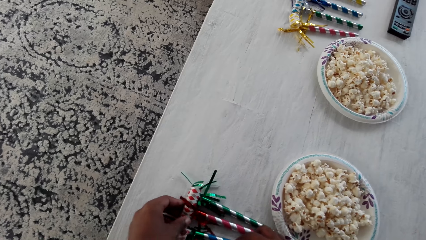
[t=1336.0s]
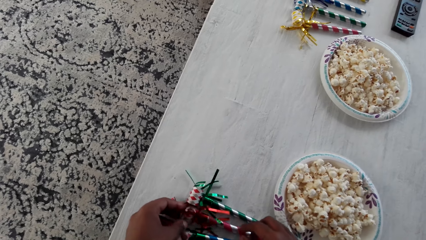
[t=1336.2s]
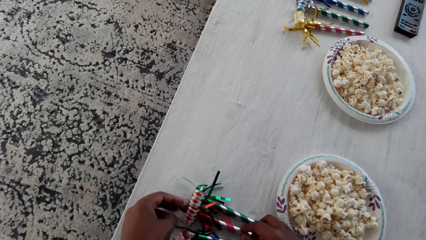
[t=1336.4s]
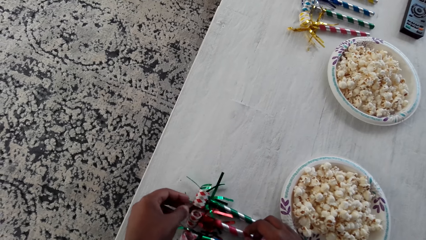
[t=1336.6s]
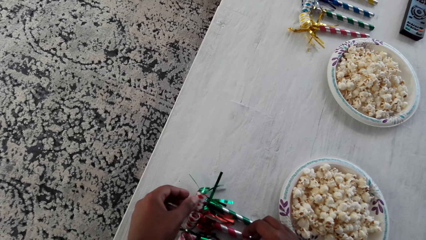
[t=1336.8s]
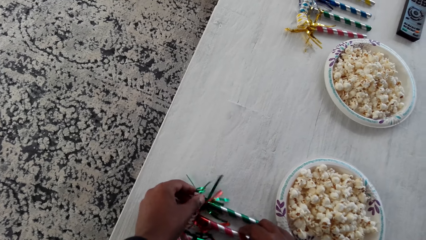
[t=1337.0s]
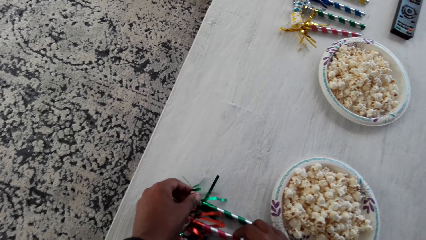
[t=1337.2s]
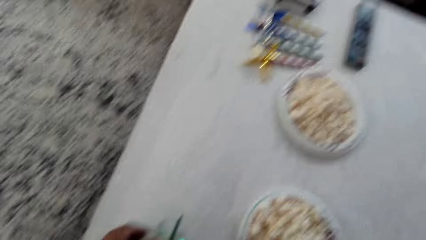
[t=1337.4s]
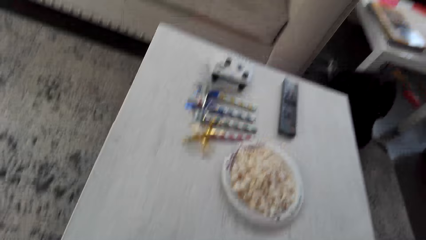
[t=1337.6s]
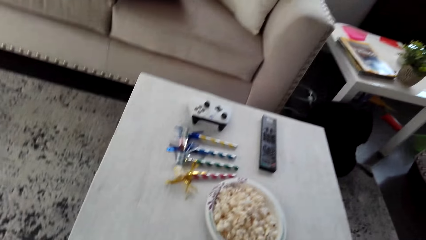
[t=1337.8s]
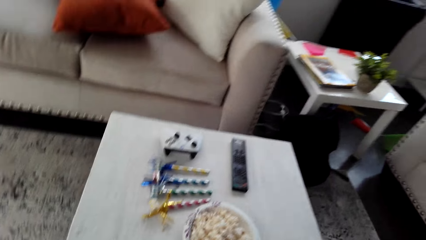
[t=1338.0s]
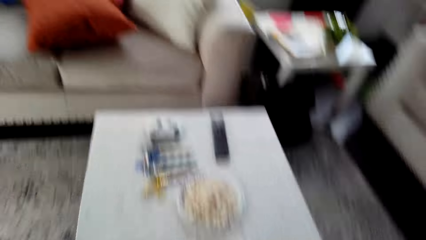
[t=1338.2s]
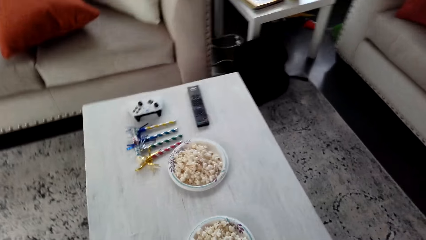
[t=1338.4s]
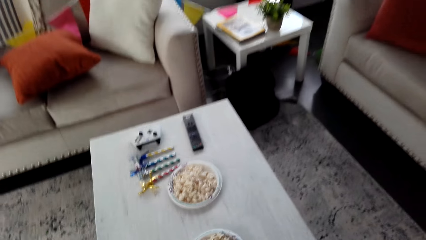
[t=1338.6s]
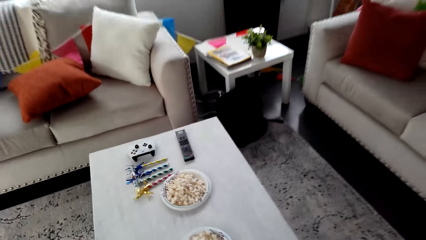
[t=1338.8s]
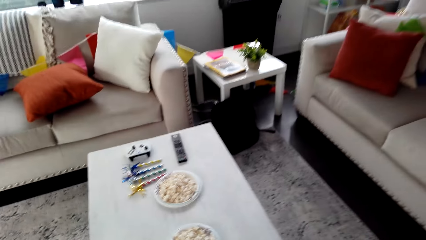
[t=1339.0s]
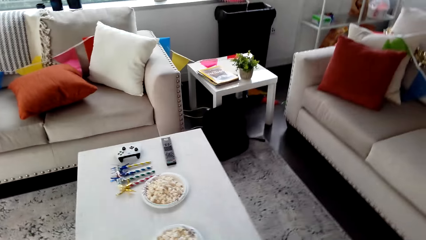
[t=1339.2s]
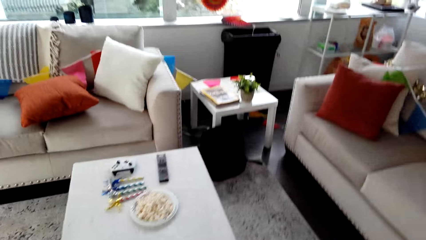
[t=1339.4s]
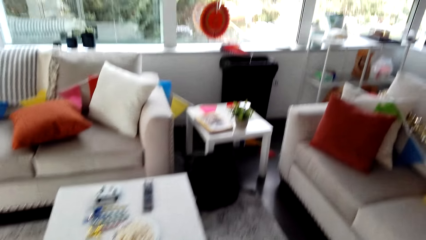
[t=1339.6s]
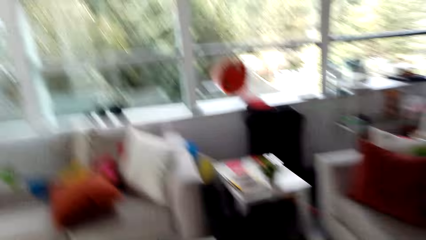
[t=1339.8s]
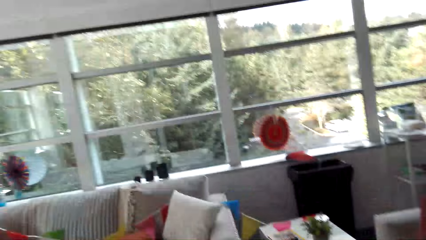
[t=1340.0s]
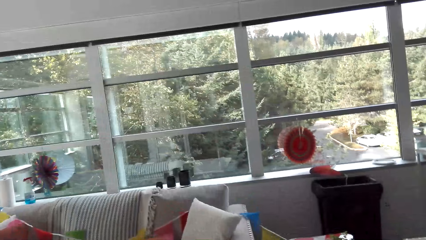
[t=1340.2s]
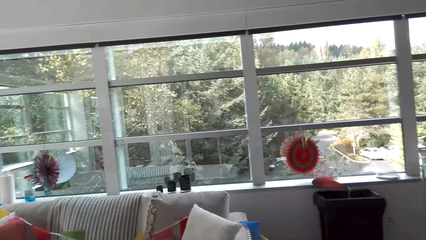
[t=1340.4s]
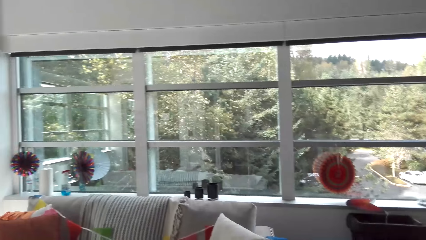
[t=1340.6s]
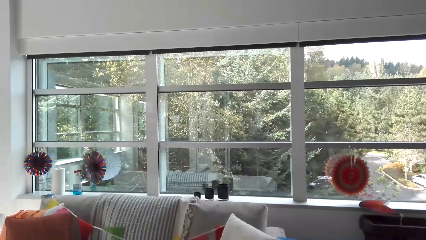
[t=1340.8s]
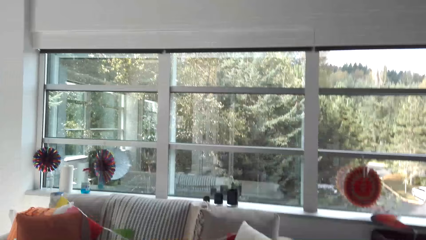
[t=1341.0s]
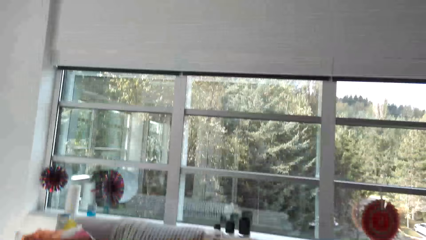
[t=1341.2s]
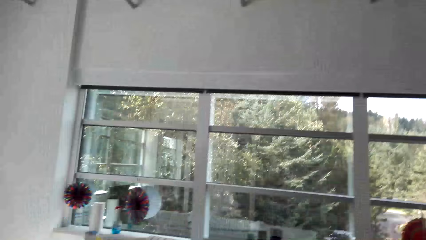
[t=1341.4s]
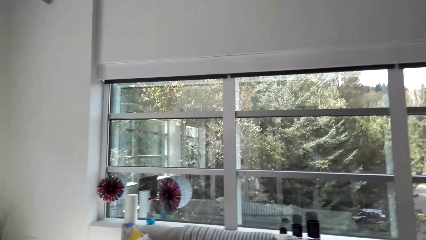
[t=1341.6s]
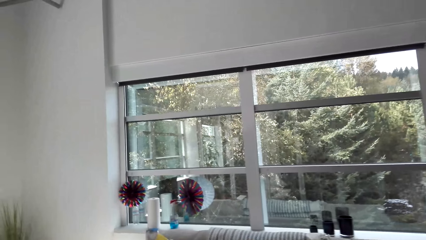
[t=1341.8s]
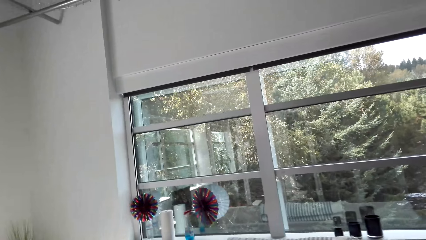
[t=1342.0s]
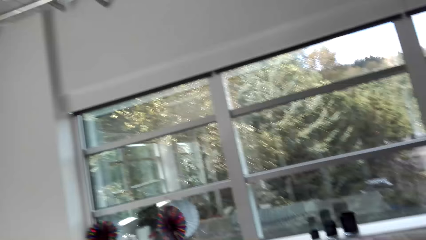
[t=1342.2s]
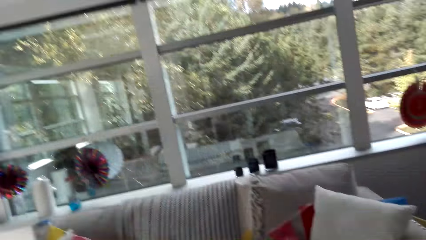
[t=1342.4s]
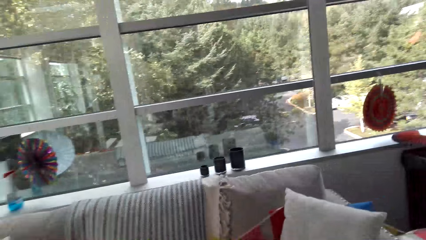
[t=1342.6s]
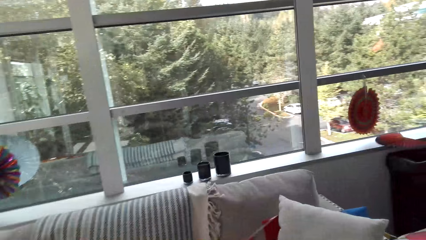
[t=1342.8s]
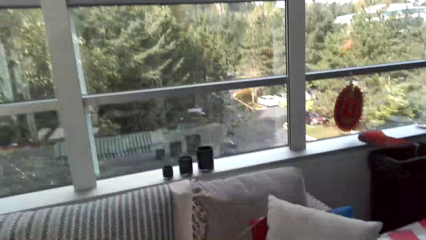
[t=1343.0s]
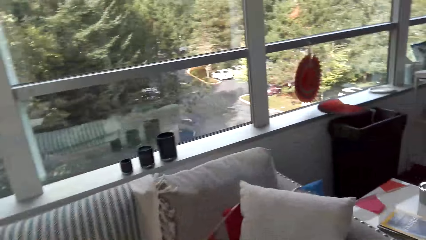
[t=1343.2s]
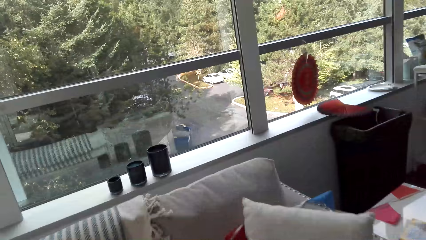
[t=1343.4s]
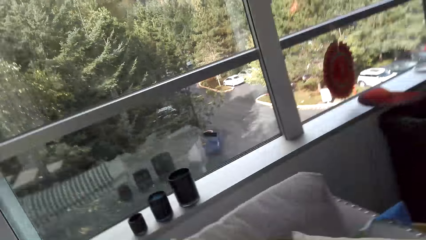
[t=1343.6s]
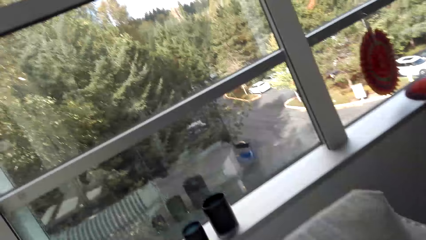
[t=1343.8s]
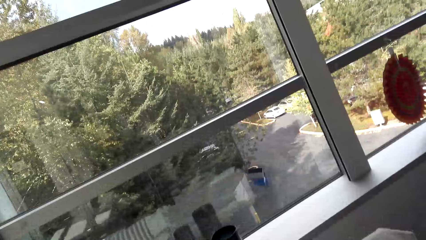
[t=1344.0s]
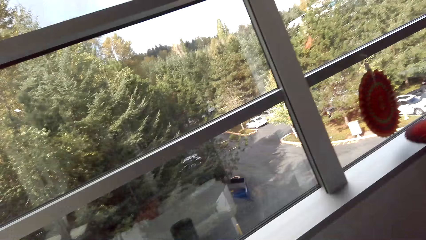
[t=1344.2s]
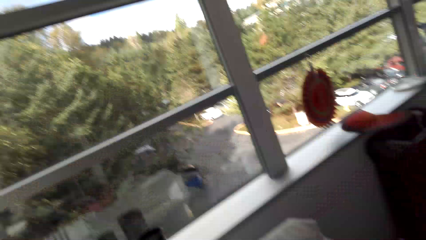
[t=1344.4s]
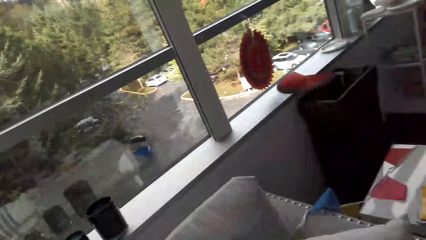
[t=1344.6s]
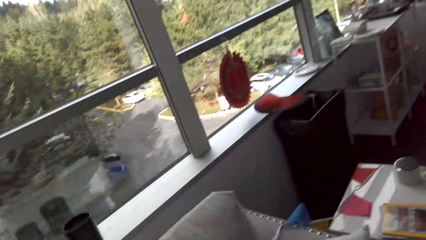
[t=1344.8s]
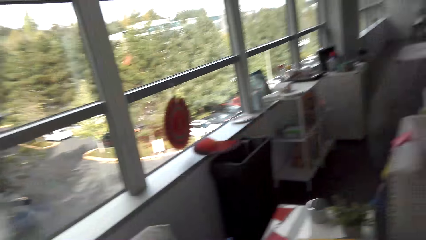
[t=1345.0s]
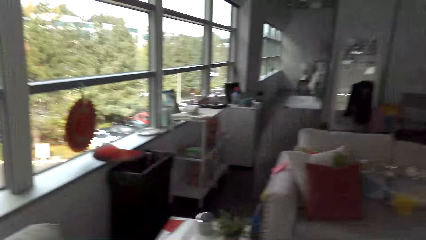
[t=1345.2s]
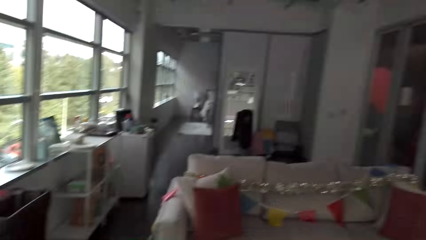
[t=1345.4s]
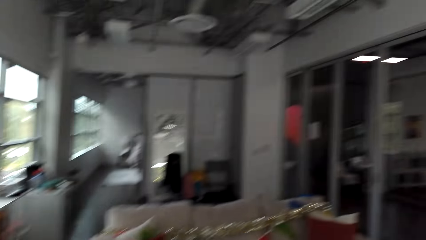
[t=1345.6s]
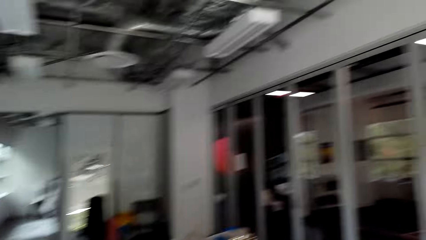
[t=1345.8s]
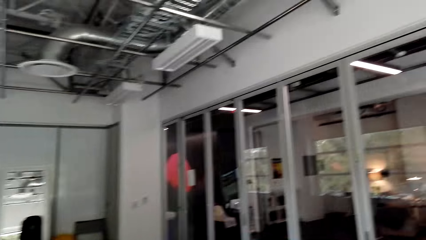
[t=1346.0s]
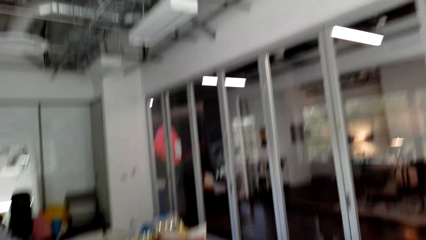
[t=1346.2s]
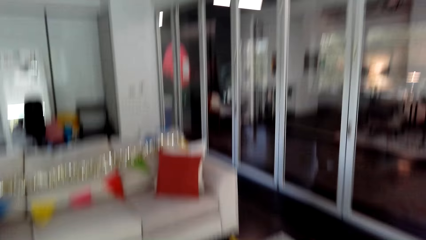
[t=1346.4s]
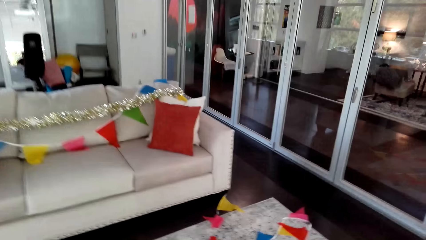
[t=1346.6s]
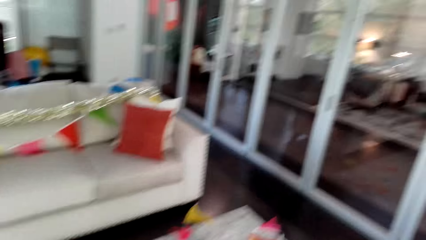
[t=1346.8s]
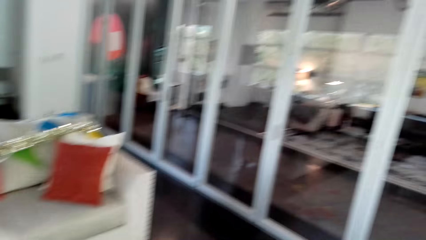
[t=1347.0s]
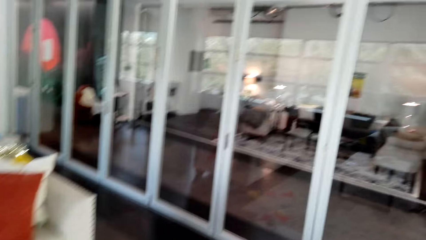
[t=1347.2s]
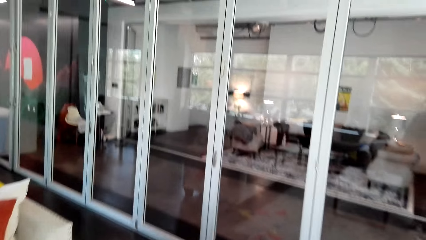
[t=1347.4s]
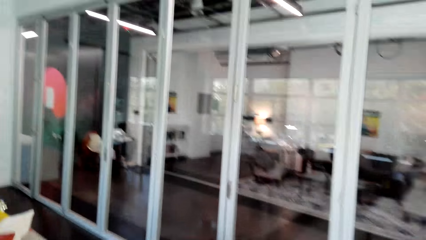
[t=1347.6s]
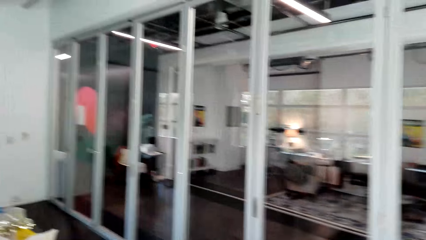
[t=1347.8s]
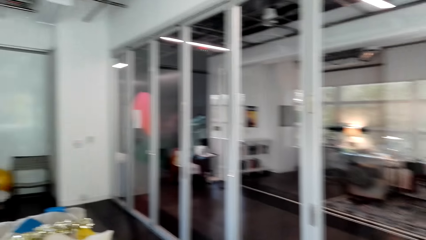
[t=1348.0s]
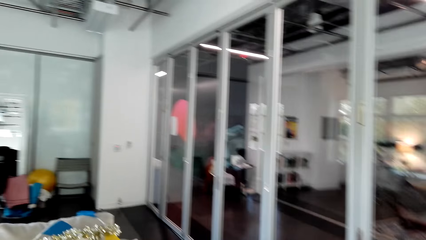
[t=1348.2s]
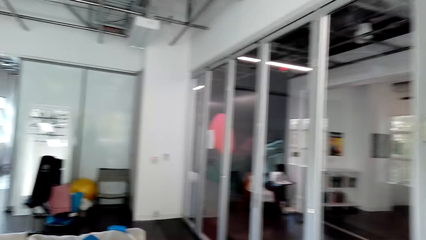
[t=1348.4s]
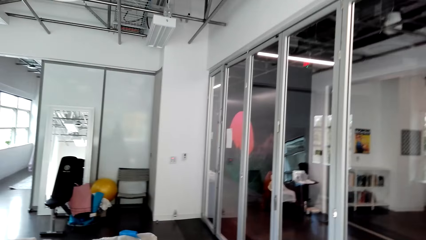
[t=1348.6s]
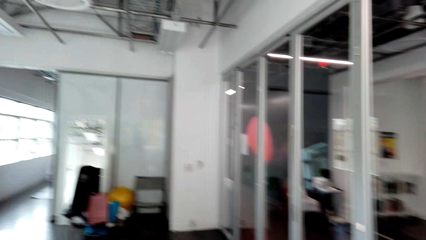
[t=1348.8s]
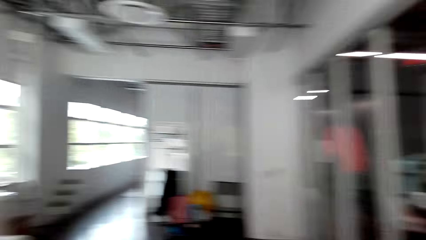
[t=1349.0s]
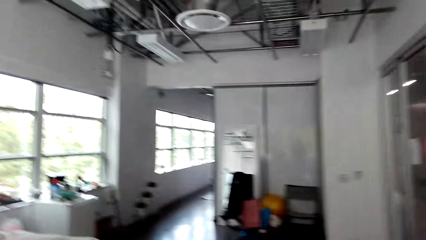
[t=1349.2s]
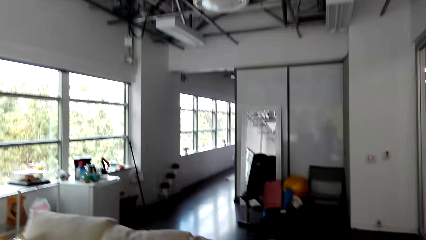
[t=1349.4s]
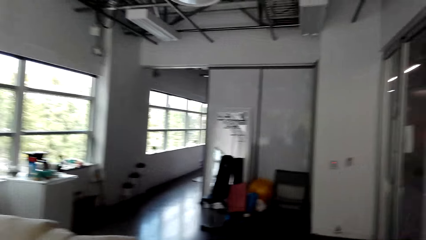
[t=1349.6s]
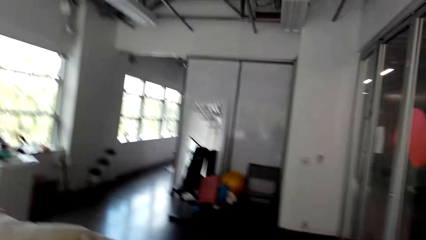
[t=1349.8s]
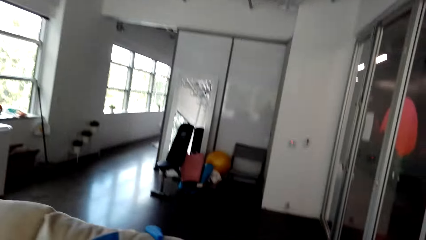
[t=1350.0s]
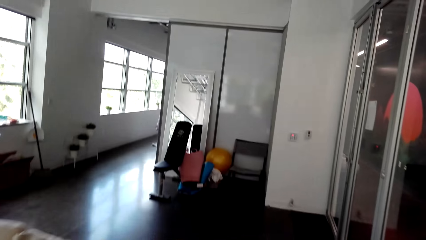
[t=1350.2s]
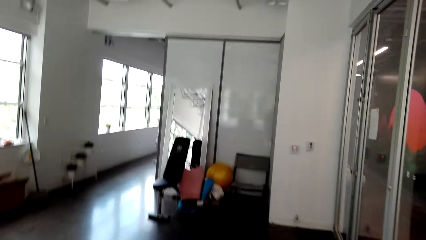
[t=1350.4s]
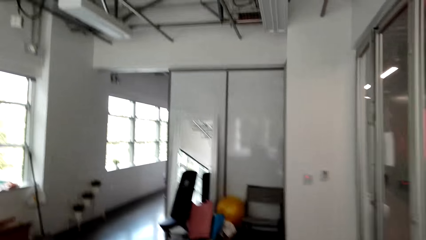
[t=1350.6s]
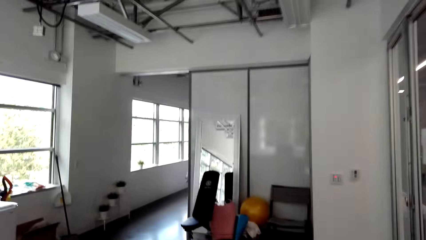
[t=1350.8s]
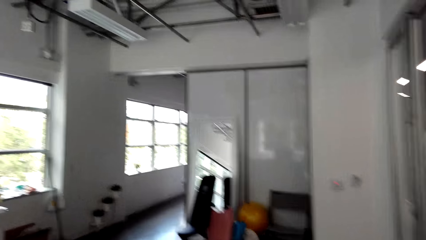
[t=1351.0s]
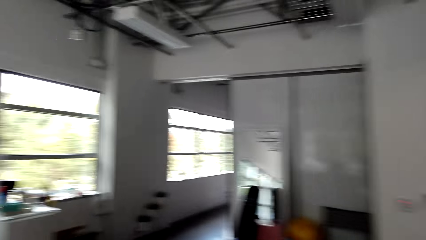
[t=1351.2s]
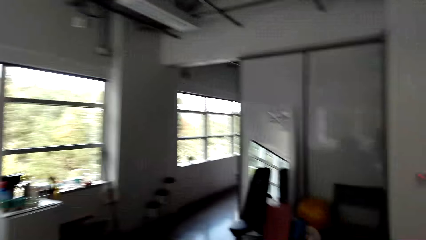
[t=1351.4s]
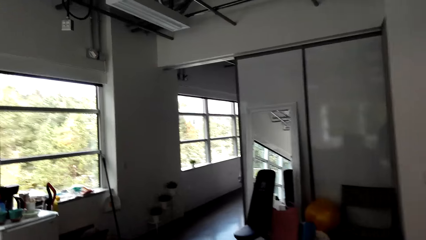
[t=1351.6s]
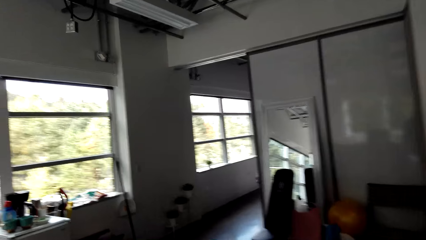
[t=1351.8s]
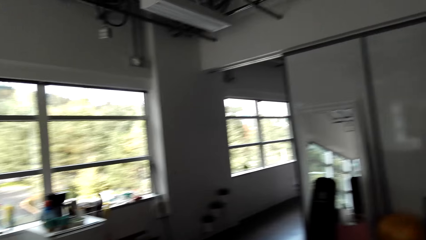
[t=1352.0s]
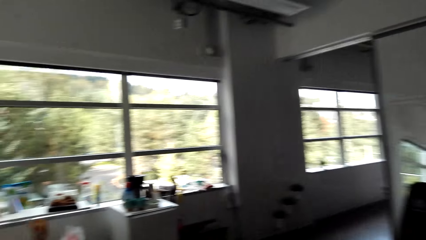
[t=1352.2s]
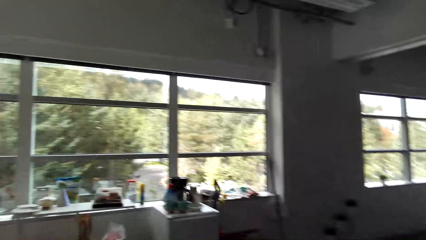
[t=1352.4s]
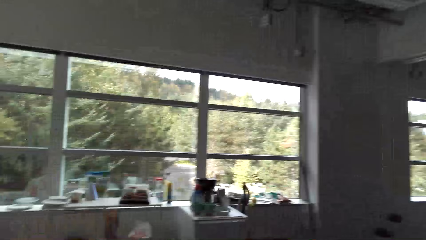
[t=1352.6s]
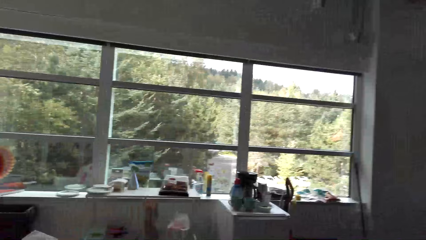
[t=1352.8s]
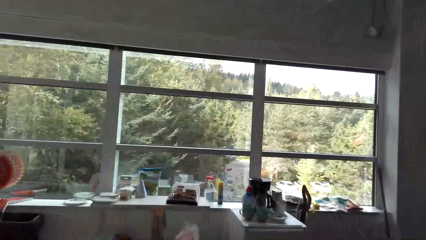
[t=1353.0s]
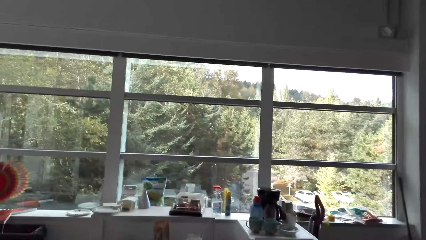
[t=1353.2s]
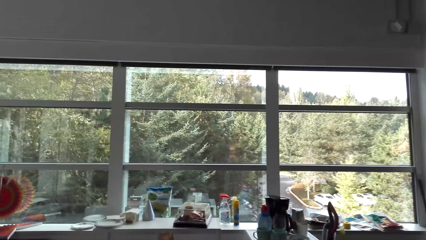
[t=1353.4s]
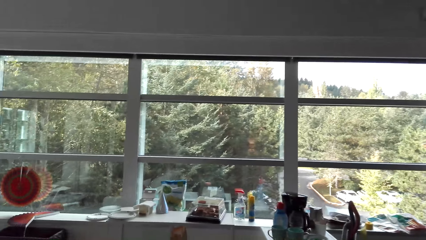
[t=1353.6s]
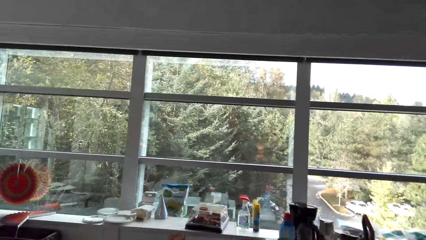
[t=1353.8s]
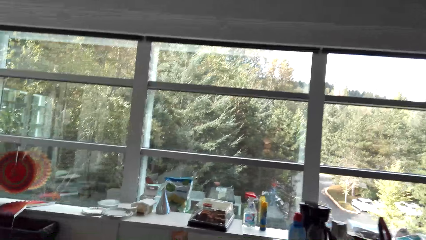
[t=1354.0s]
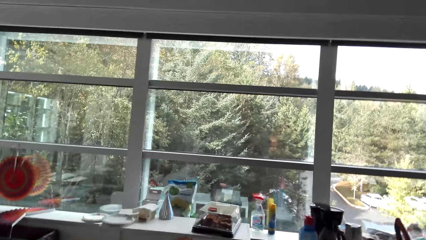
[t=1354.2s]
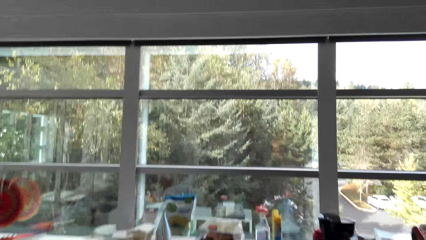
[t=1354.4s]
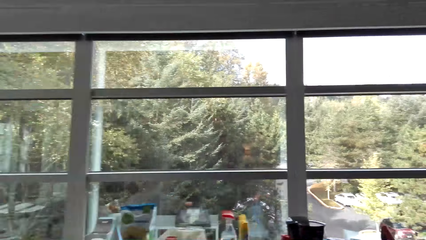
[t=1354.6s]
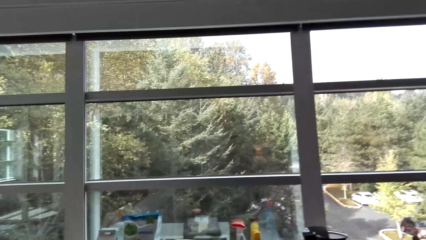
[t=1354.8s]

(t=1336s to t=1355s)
The camera wearer arranges decorations on a table. They look around. They walk around the room. They look around the room.
